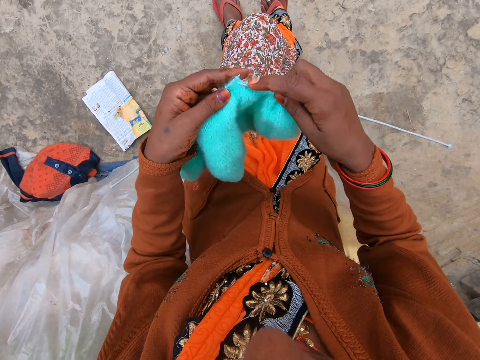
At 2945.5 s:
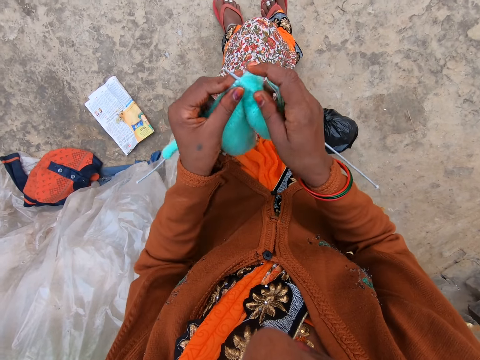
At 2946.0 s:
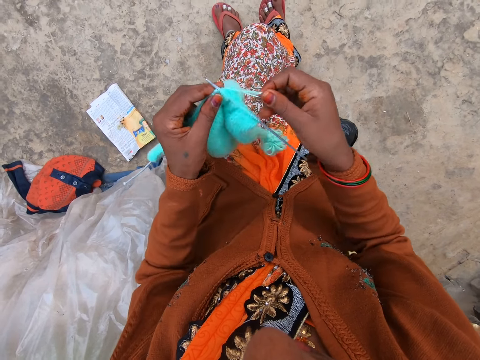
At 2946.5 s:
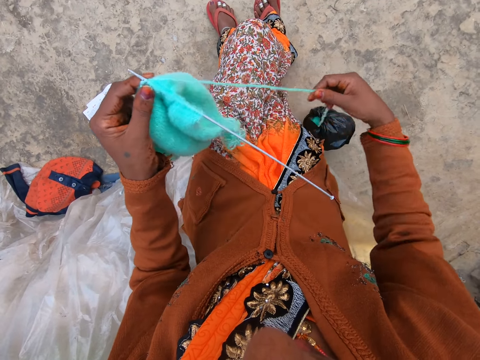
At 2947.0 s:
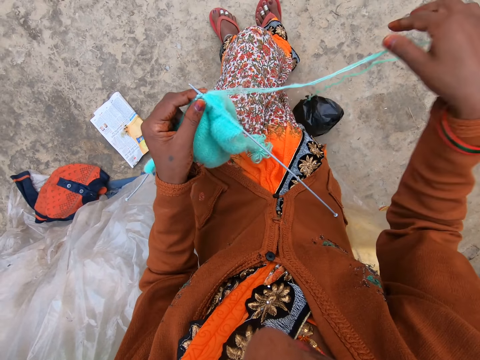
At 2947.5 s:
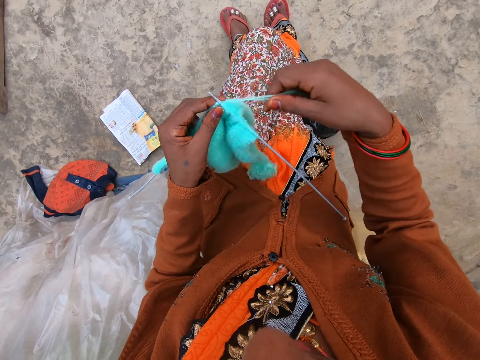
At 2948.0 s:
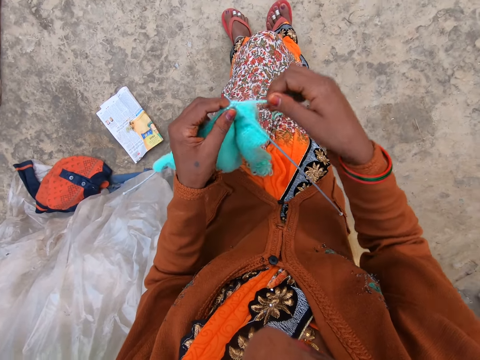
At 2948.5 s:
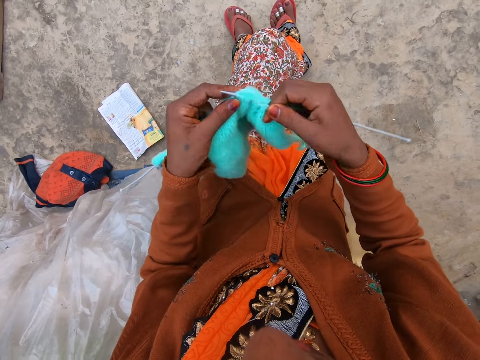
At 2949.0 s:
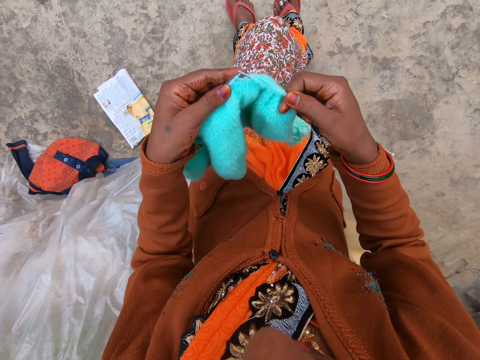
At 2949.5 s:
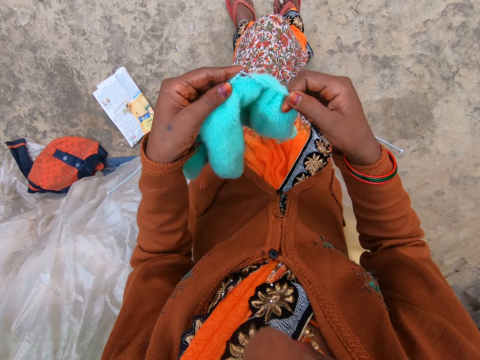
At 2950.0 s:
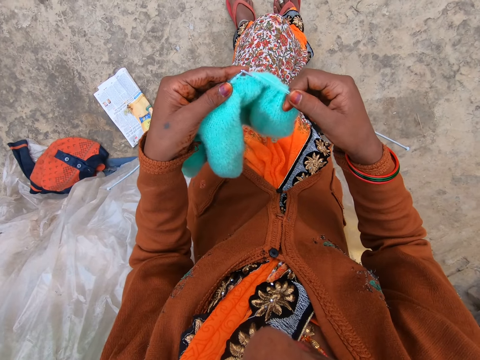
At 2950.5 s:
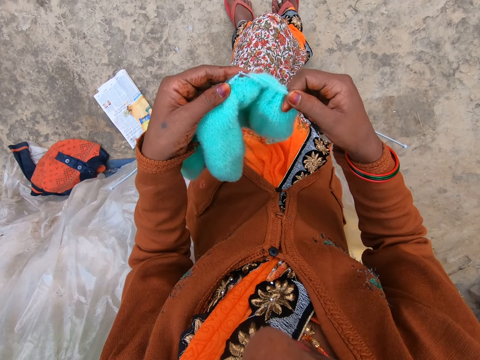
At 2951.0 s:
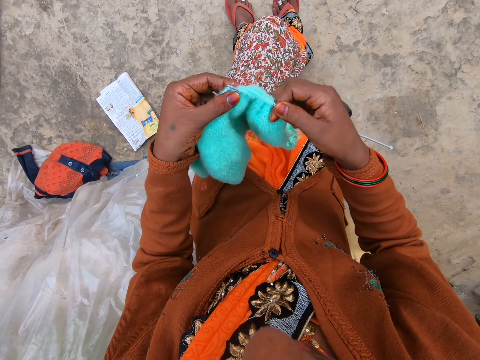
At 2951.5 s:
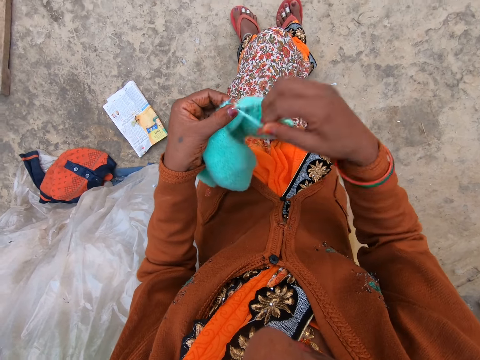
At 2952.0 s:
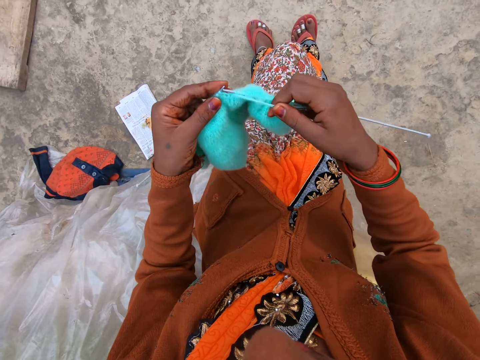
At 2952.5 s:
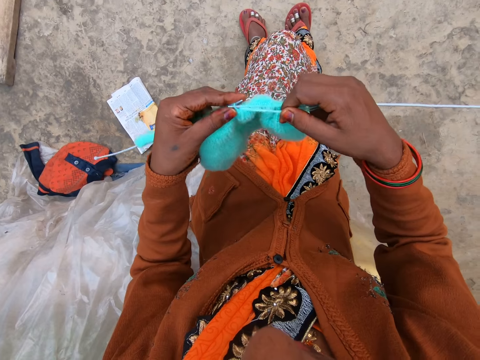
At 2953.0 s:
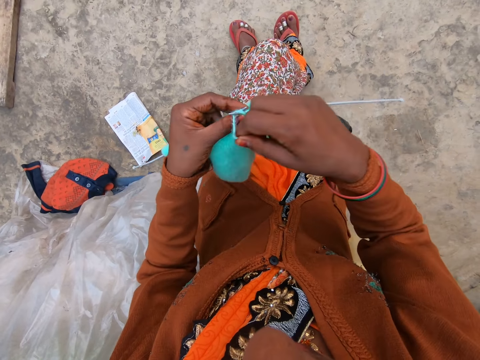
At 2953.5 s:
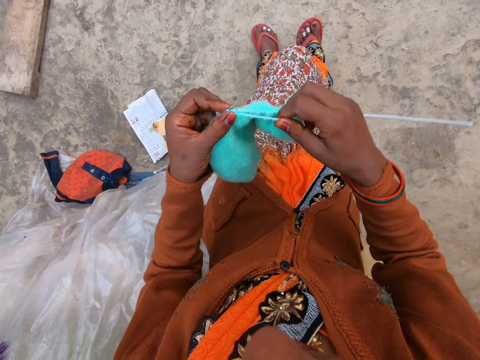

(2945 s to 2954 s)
The camera wearer holds the knitted yarn and knitting pins with her left hand. She pulls the string of yarn with her right hand. She knits yarn with two knitting pins in both hands.

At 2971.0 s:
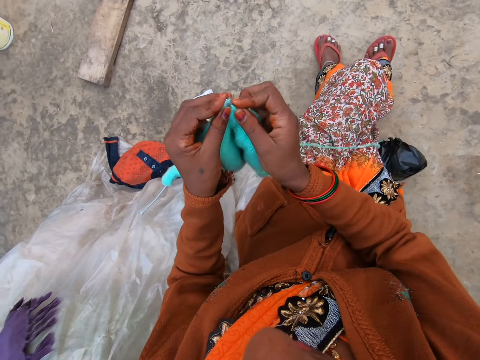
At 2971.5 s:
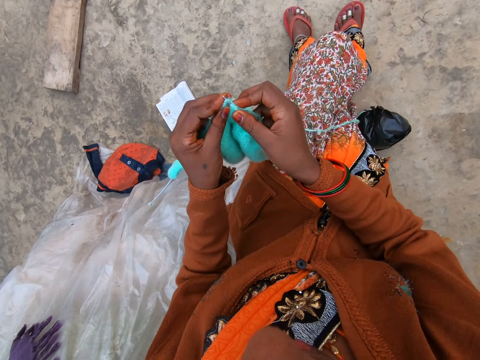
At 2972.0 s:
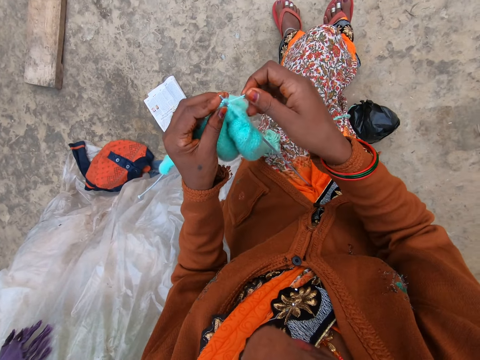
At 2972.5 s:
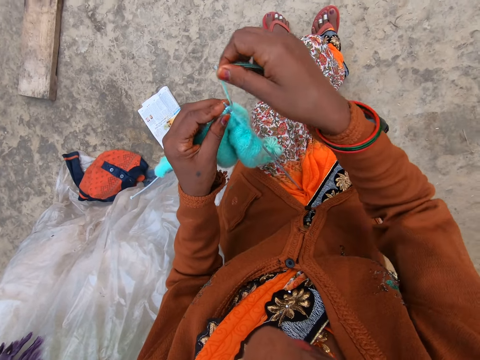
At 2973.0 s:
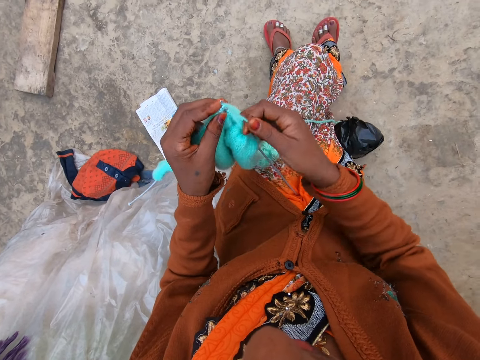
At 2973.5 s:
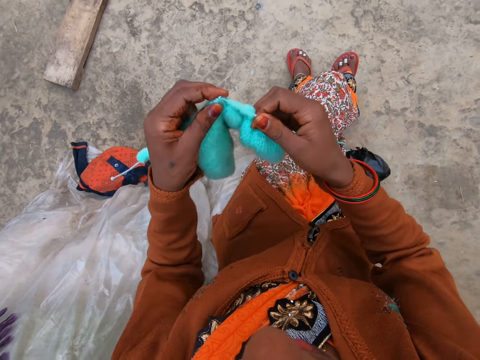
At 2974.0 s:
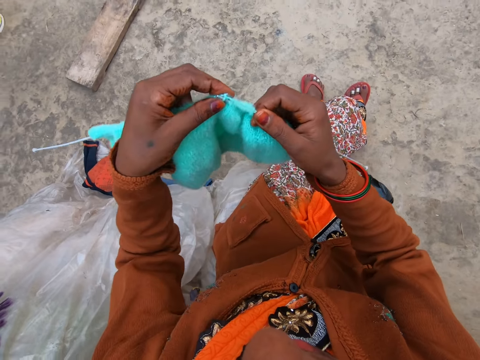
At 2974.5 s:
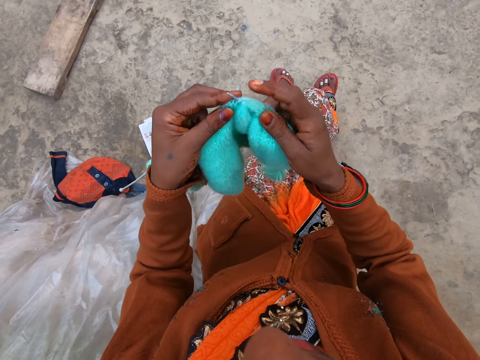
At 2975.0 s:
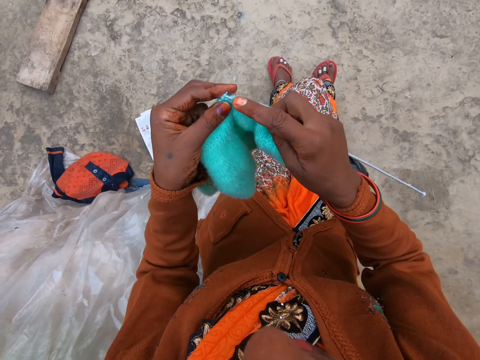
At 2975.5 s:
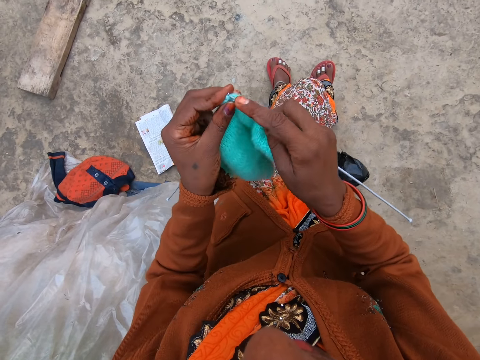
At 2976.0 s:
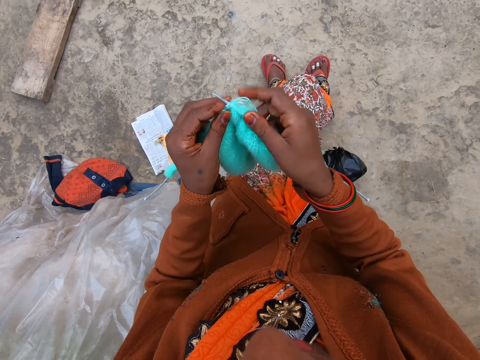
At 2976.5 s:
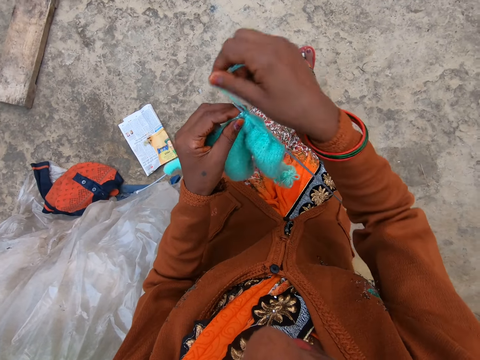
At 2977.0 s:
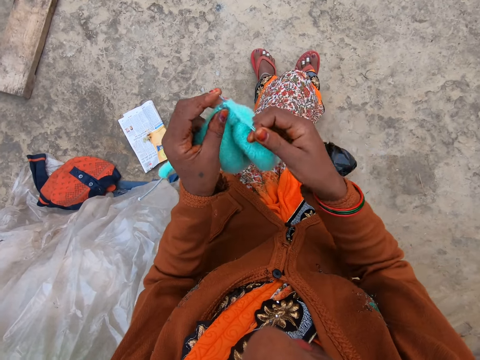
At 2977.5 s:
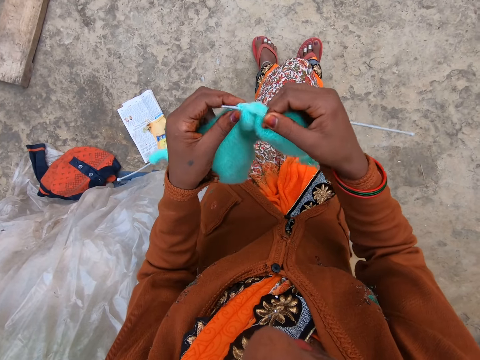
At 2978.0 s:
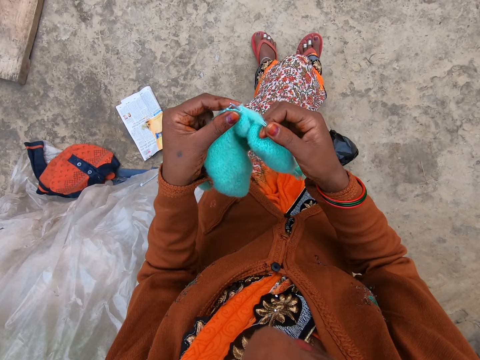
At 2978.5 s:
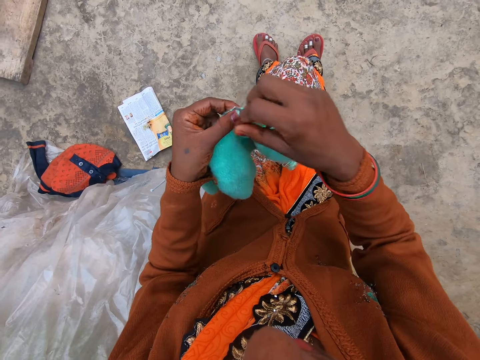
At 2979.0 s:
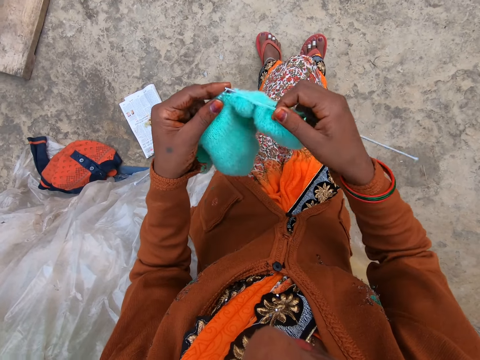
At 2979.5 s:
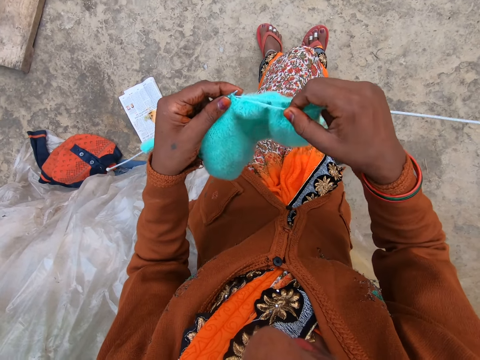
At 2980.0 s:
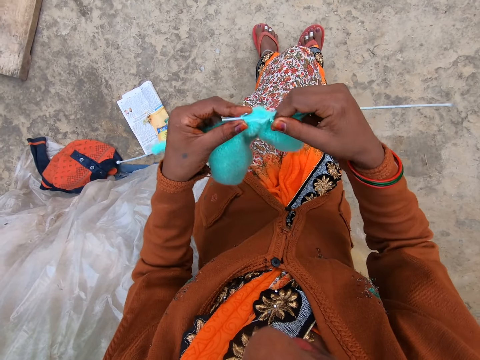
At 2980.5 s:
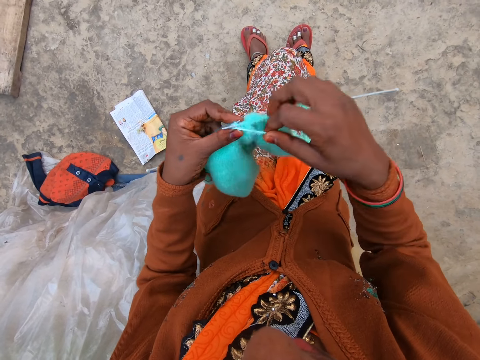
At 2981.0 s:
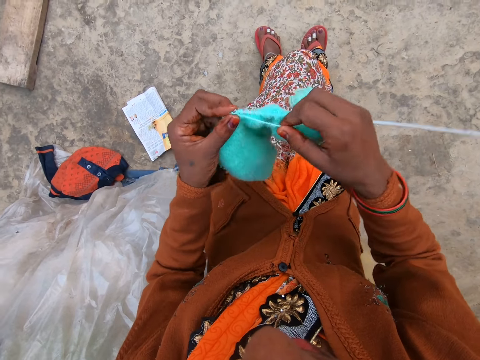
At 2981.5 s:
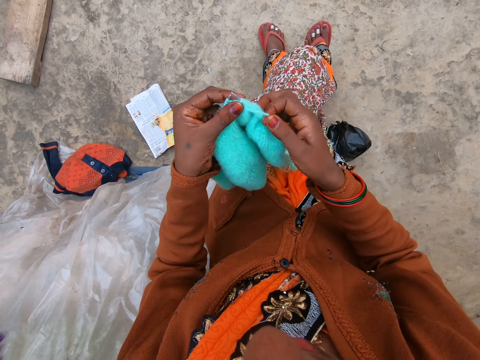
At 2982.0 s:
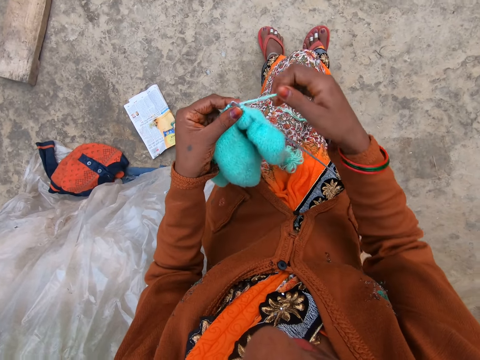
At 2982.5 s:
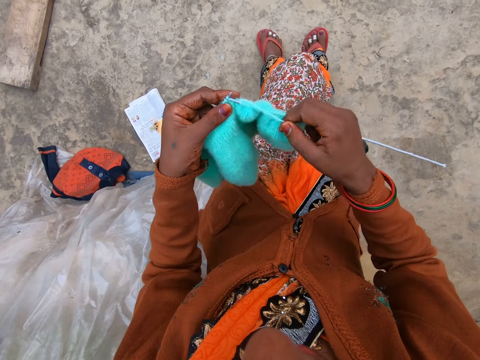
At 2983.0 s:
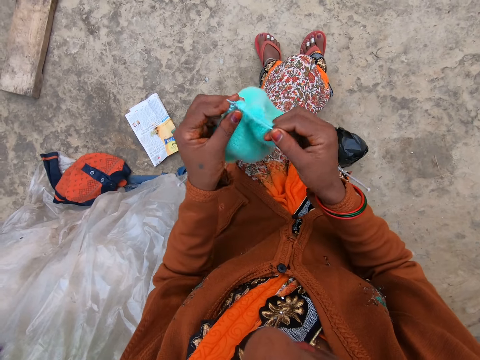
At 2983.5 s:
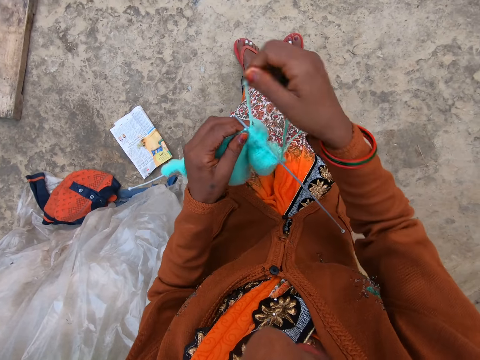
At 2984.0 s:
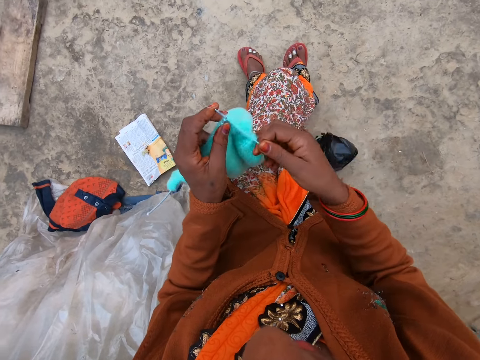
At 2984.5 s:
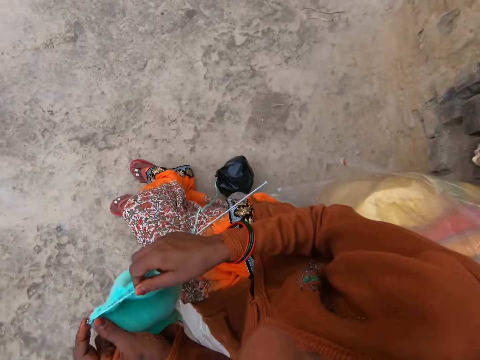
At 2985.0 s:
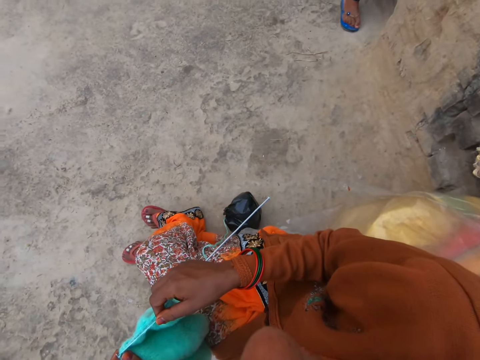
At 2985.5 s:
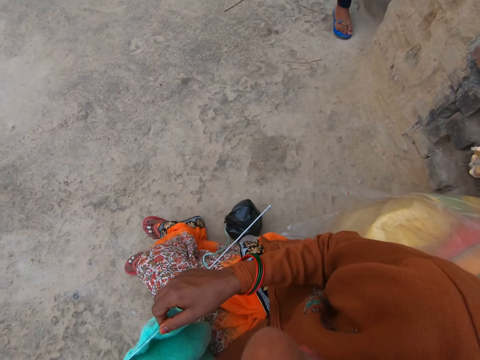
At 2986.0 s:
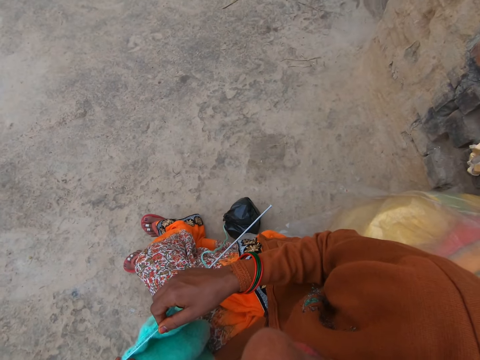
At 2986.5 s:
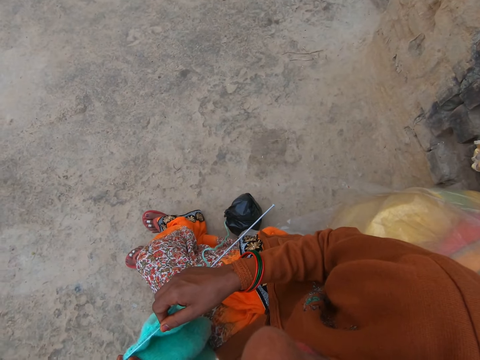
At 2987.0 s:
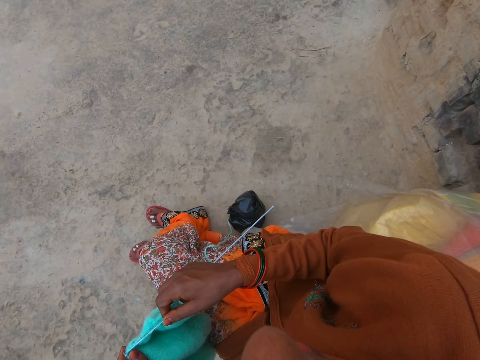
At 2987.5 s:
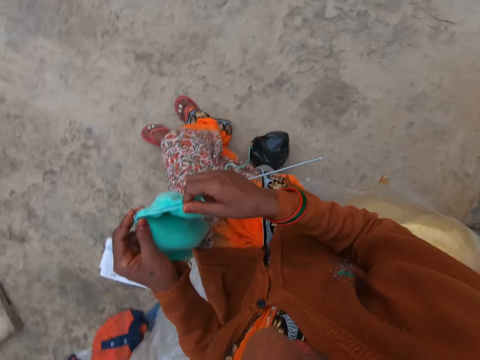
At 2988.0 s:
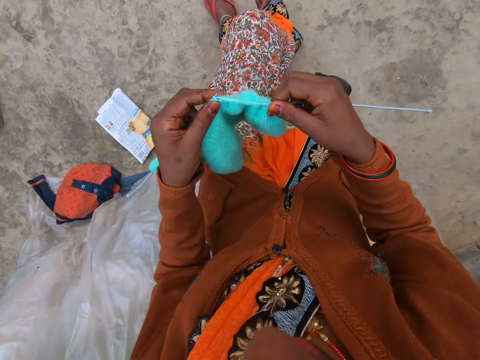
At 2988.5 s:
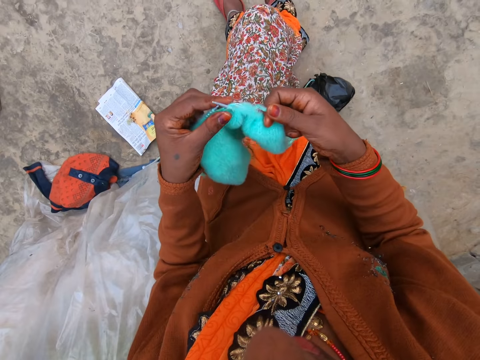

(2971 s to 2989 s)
The camera wearer places the needle on her lap. She removes the needle from her lap. She interacts with a man.
